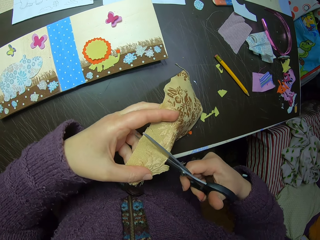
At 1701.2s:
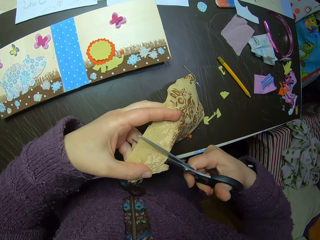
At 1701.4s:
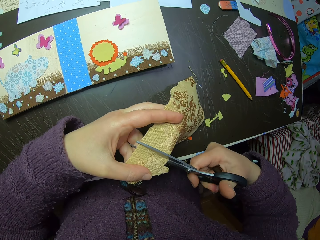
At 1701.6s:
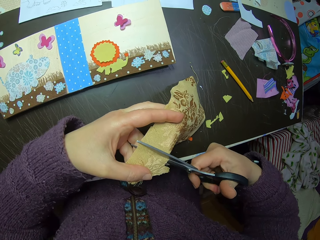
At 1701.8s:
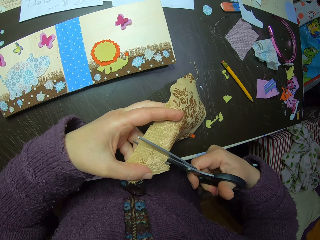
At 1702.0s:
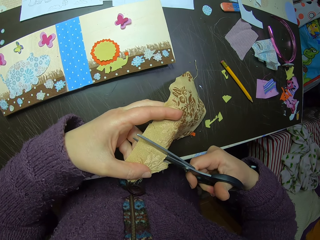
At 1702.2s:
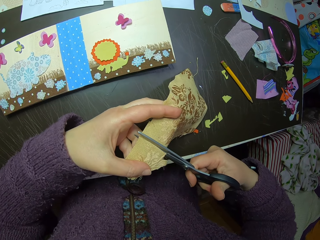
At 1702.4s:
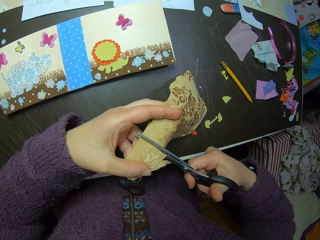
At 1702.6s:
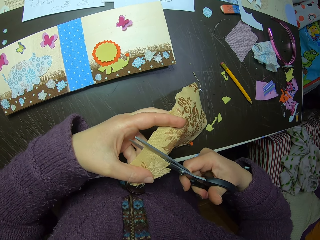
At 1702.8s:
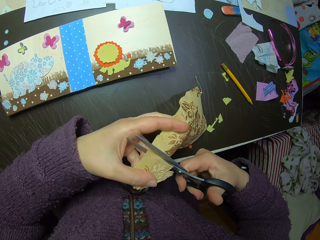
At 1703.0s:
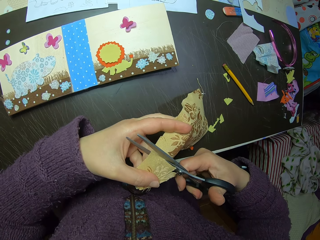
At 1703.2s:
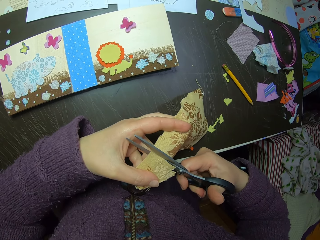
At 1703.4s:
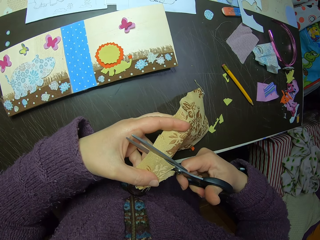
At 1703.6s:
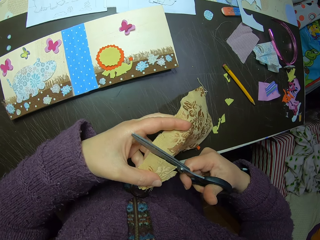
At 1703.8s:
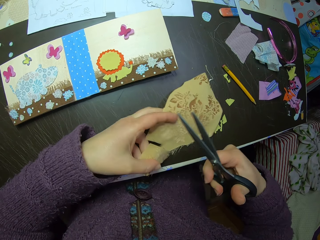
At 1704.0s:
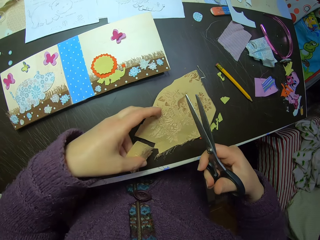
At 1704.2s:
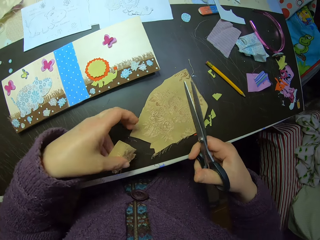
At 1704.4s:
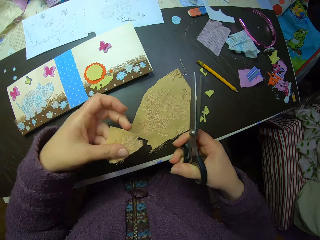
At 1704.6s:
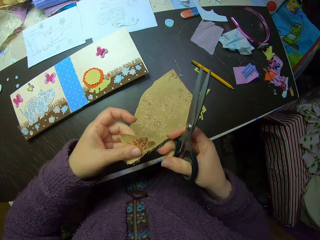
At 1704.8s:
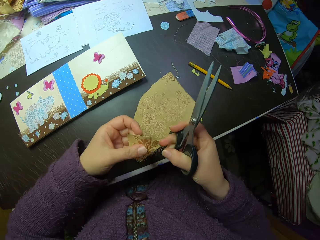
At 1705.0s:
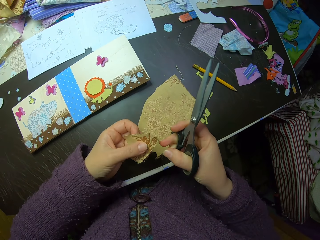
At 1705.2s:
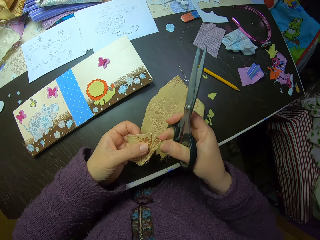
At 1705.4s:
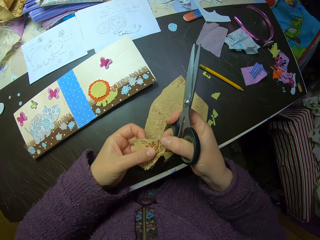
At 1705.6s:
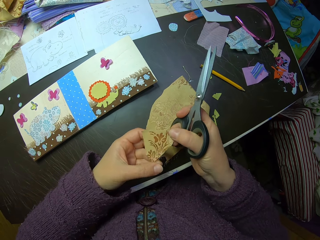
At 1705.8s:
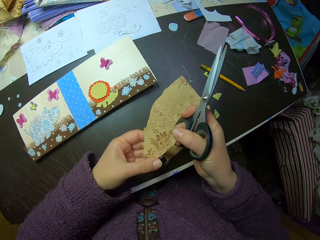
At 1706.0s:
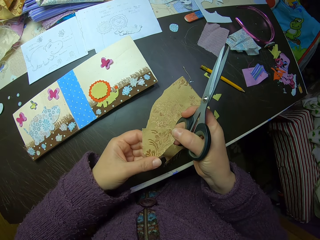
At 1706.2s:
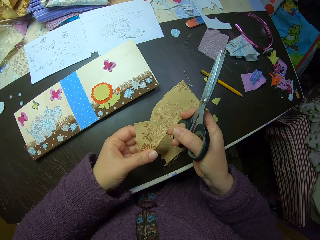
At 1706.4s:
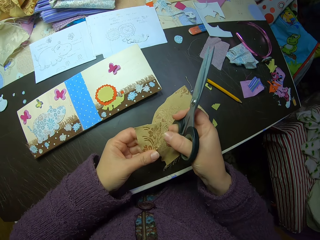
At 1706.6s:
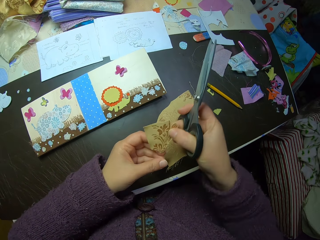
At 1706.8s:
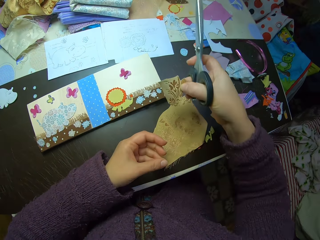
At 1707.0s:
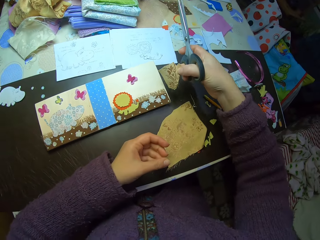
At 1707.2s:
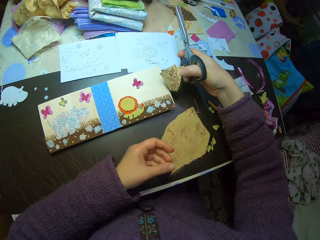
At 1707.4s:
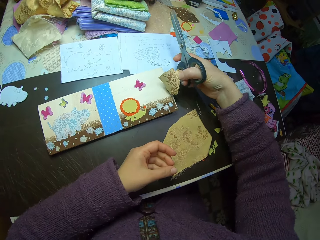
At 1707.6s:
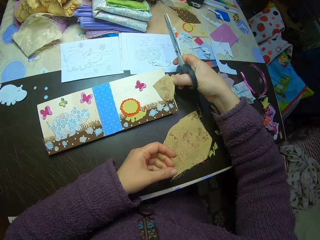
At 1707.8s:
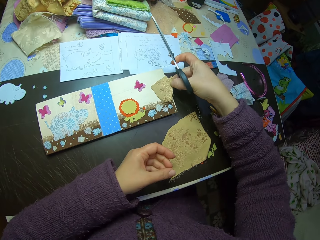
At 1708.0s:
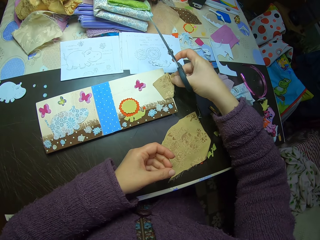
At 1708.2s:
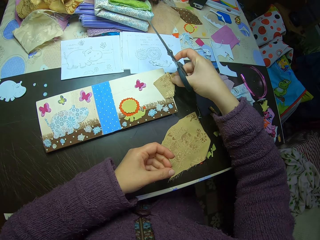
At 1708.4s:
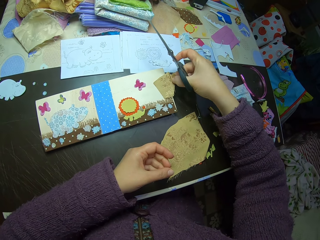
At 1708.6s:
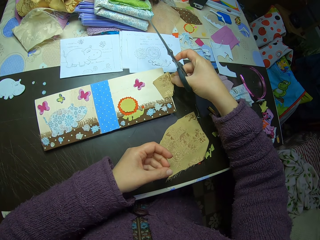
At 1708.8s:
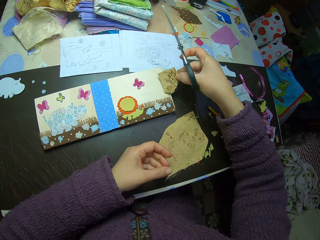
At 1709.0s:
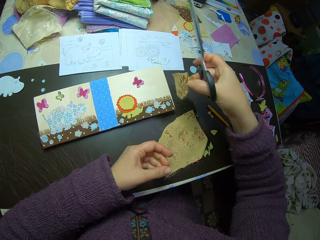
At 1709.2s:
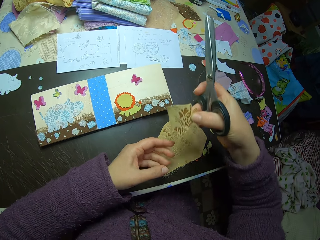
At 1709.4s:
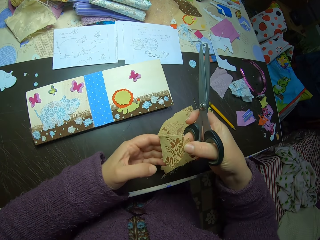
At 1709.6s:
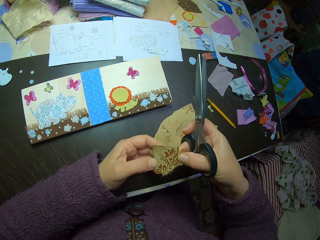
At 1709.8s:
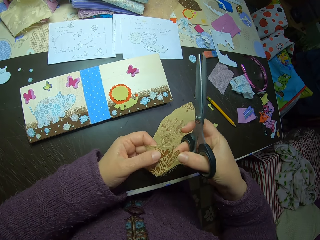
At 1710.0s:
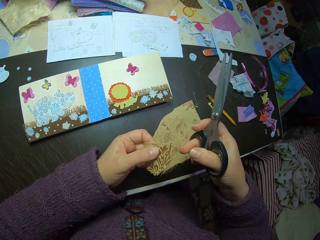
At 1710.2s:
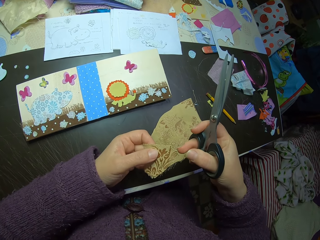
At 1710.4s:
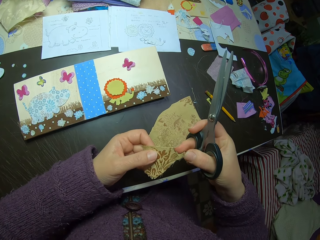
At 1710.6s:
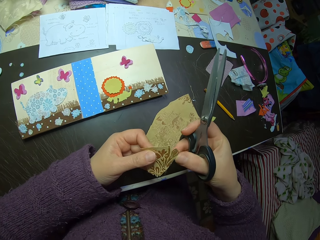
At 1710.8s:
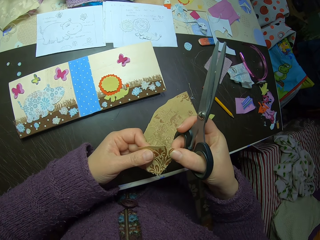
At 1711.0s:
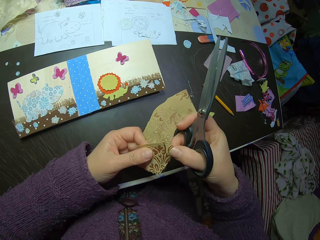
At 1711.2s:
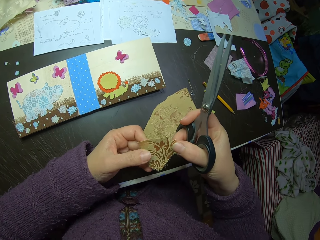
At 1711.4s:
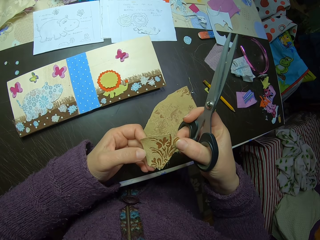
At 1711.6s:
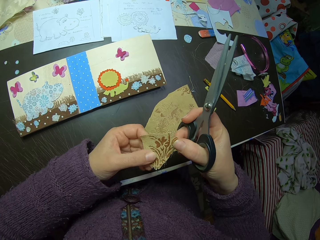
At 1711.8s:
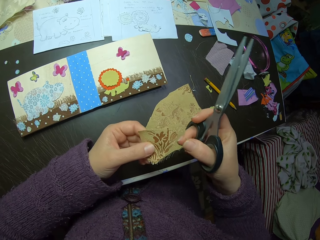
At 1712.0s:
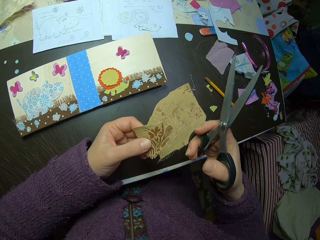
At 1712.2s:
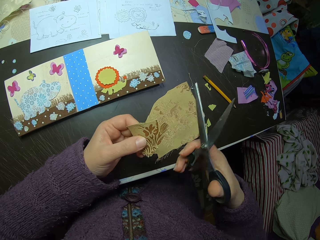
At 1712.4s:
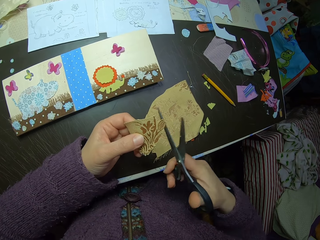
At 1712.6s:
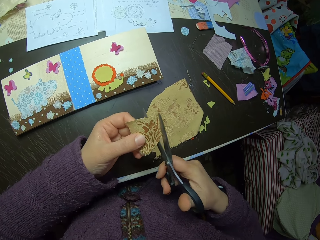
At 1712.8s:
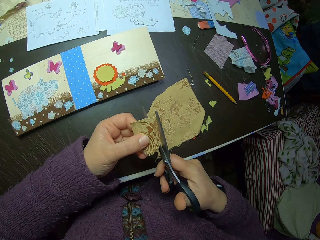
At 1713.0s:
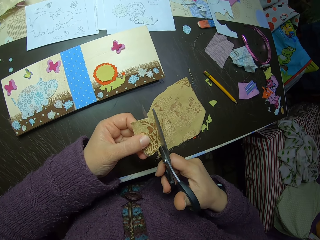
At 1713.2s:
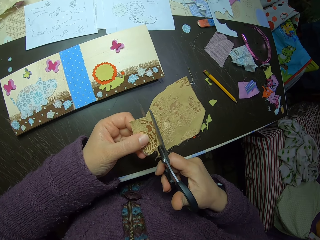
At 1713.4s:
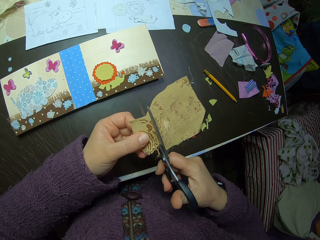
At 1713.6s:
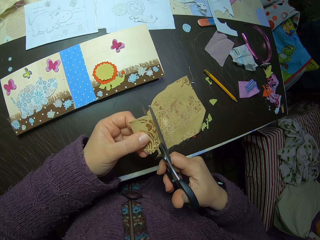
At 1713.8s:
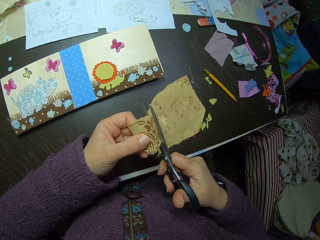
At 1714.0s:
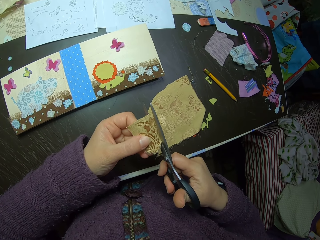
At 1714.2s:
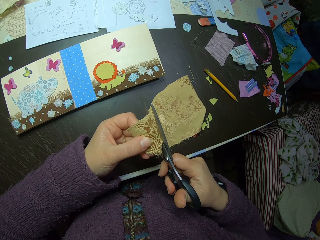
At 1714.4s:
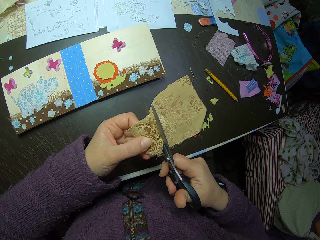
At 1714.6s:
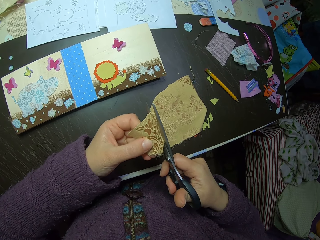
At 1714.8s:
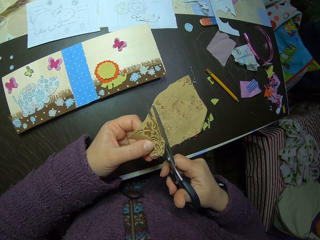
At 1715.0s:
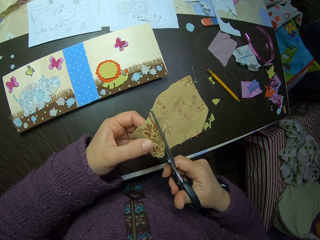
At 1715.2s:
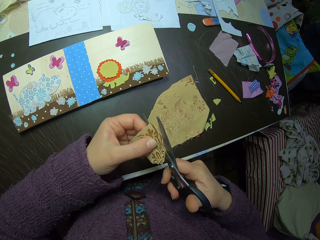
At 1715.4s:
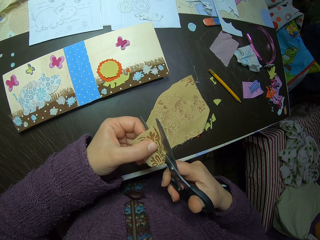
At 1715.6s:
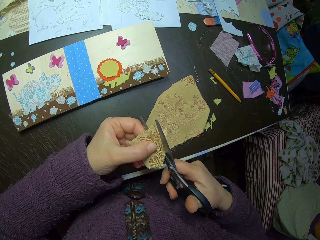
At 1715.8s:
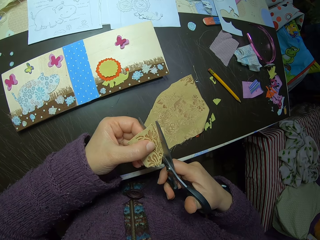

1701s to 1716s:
The camera wearer drops the fabric piece on the table. She holds the fabric cut-out in her left hand. She adjusts the fabric cut-out. She collects the fabric cut-out with her right hand. She hovers the fabric cut-out over the paper collage. She holds the fabric cut-out with her left hand. She cuts the piece of cloth with a pair of scissors.

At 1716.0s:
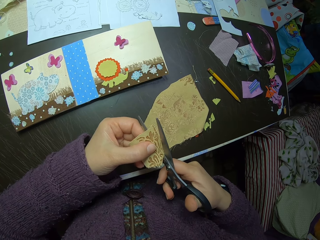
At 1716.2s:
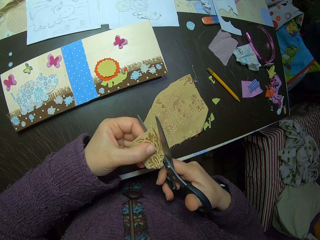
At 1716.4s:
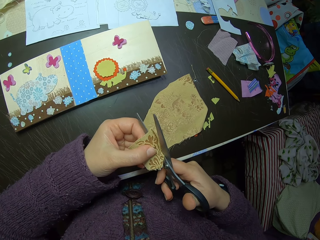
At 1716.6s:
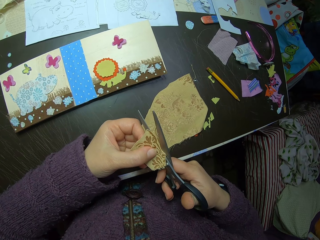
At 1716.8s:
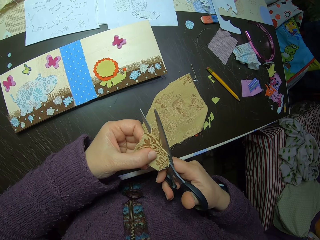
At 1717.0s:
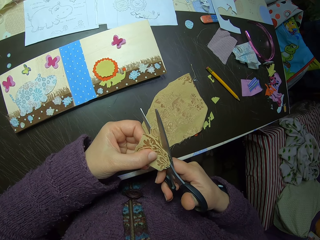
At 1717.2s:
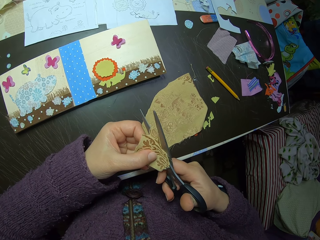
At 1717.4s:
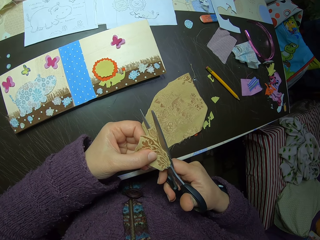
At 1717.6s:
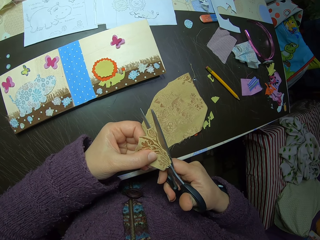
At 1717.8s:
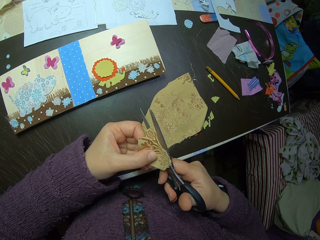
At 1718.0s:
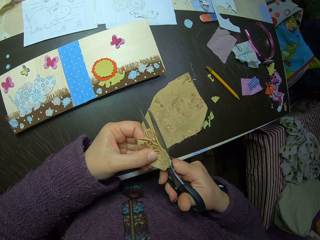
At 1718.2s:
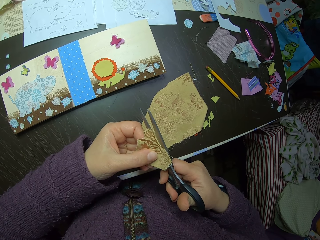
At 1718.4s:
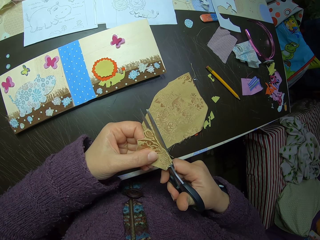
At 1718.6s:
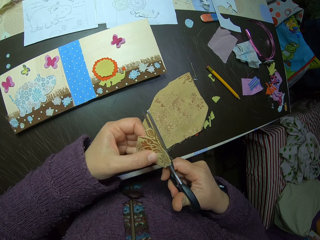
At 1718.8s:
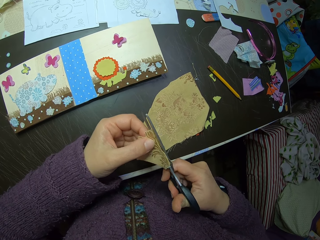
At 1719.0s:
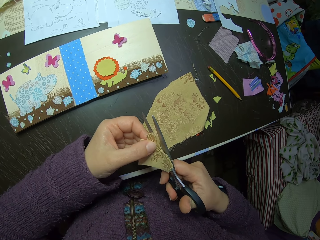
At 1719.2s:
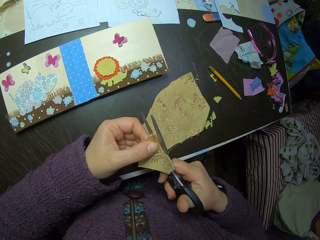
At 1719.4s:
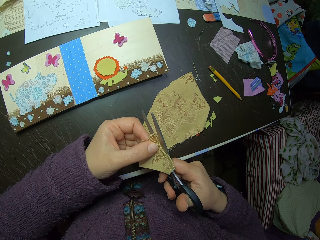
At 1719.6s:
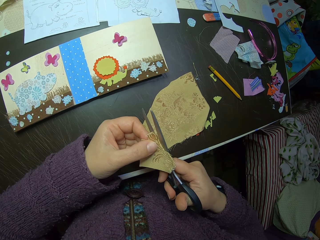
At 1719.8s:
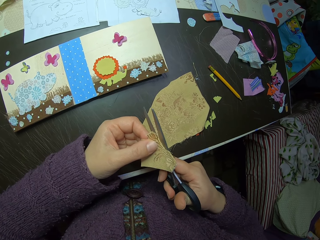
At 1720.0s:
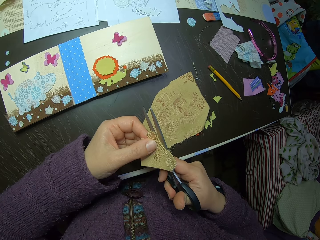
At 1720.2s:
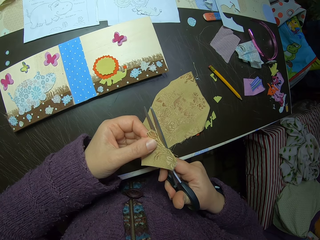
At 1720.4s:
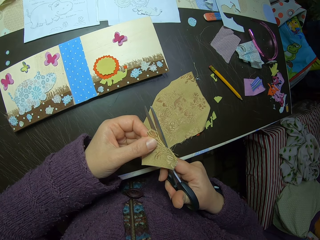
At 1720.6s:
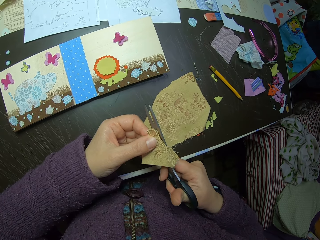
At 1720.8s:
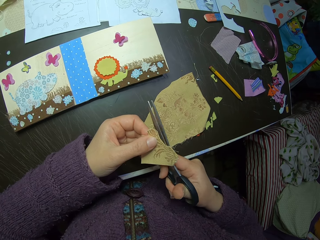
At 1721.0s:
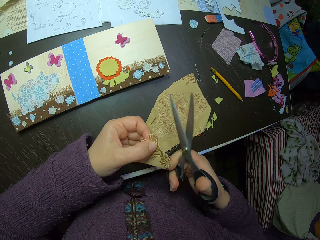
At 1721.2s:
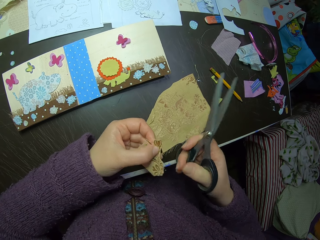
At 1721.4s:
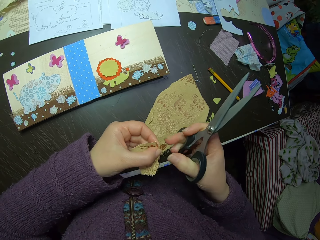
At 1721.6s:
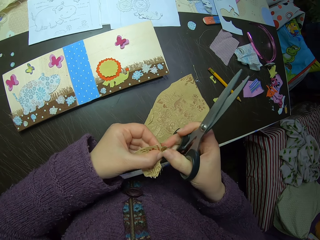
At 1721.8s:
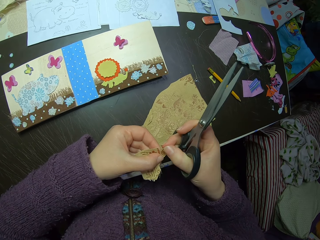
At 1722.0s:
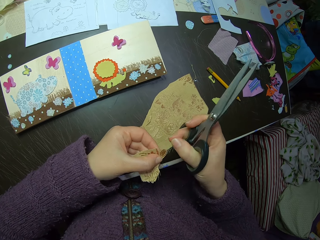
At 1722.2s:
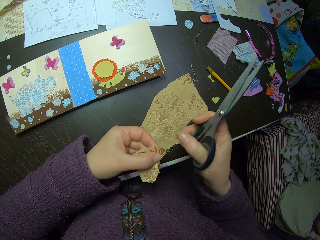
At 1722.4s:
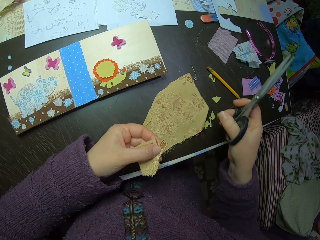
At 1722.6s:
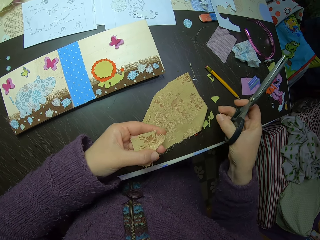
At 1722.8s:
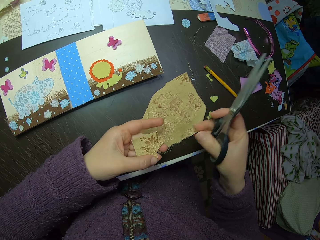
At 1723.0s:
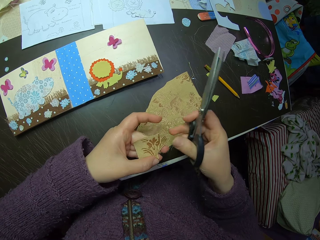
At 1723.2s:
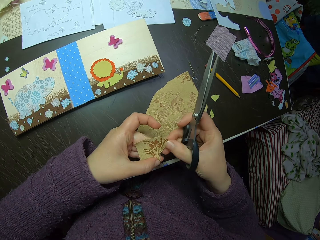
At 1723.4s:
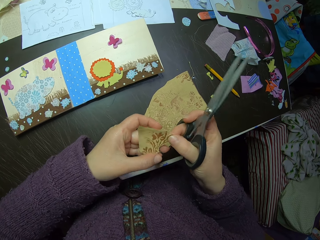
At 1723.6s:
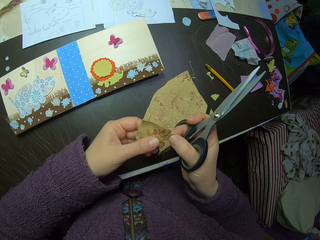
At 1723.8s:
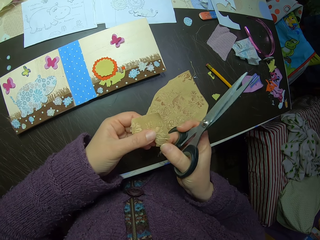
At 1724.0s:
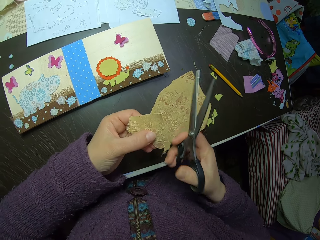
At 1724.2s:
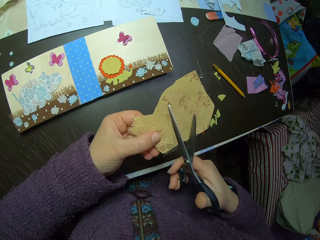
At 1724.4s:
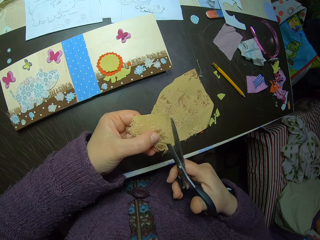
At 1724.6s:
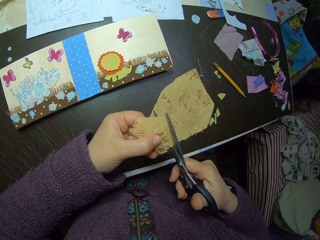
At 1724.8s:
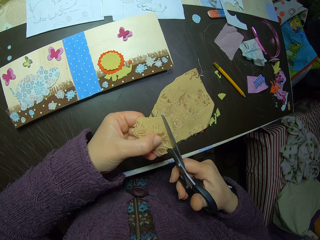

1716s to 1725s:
The camera wearer adjusts the fabric cut-out. They hold the piece of cloth.
